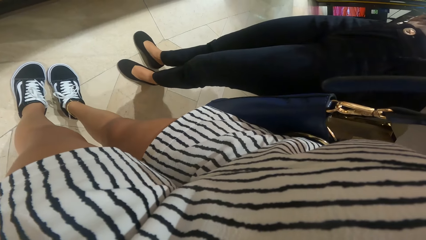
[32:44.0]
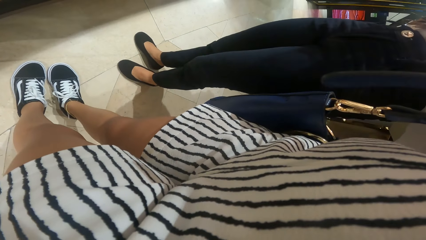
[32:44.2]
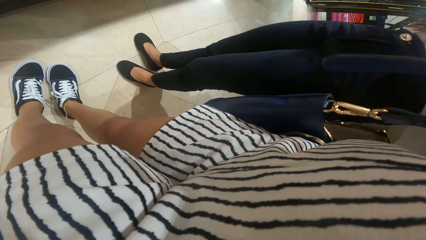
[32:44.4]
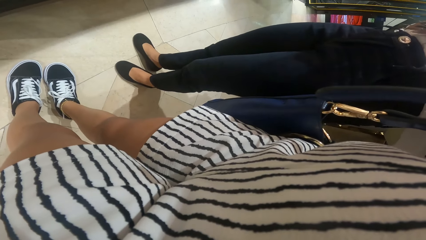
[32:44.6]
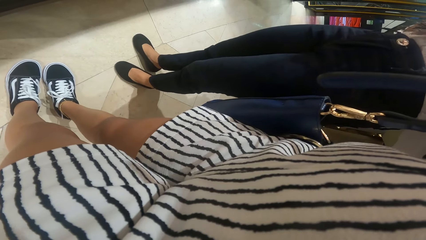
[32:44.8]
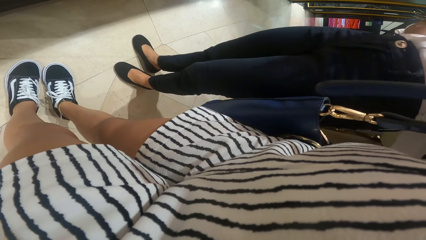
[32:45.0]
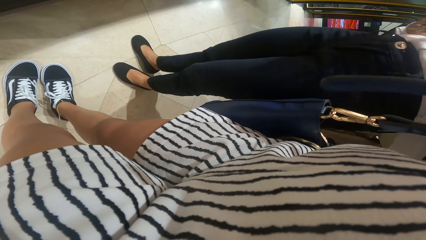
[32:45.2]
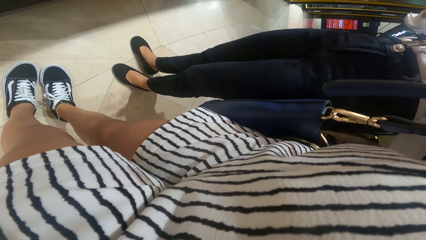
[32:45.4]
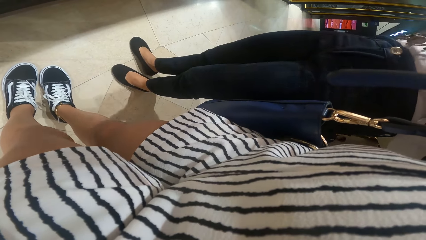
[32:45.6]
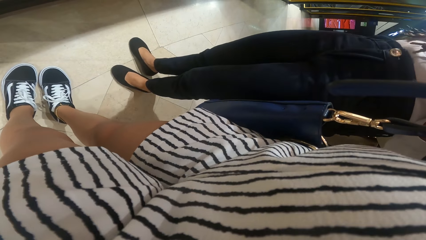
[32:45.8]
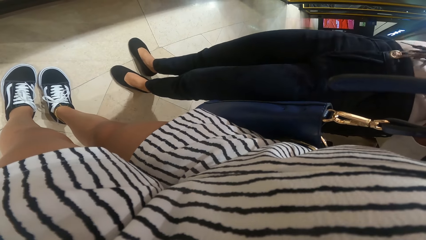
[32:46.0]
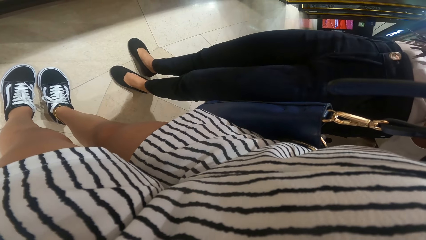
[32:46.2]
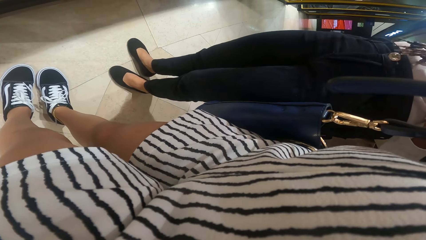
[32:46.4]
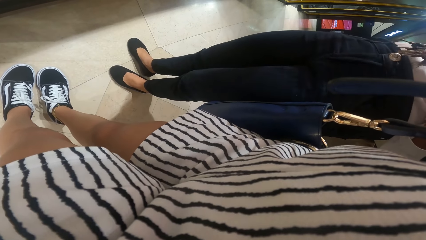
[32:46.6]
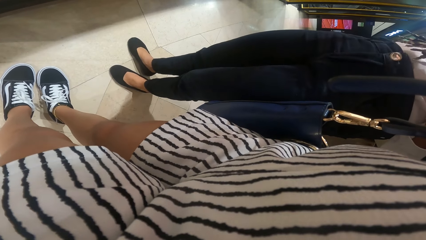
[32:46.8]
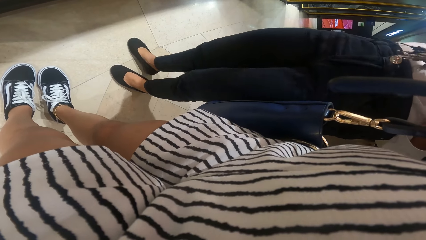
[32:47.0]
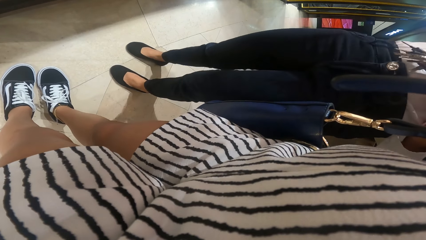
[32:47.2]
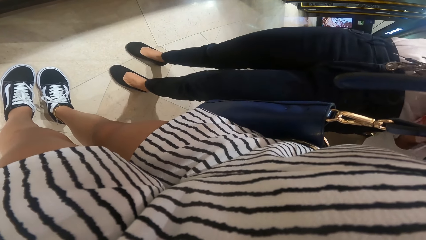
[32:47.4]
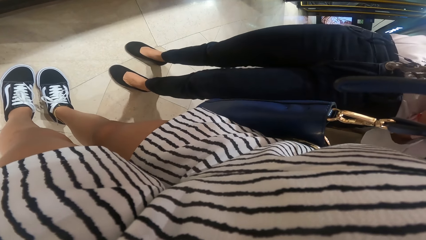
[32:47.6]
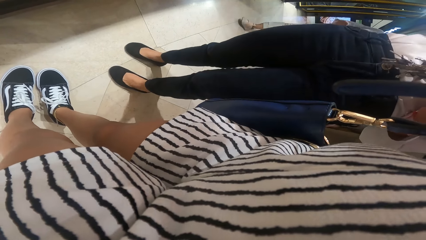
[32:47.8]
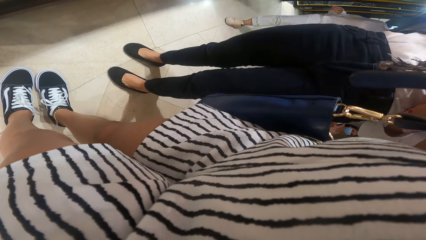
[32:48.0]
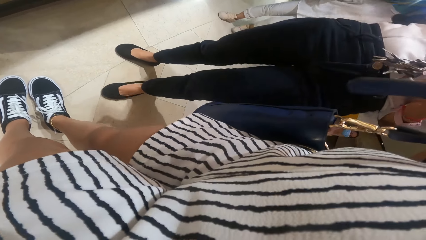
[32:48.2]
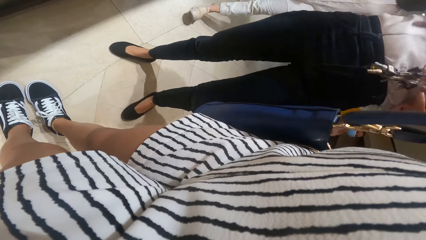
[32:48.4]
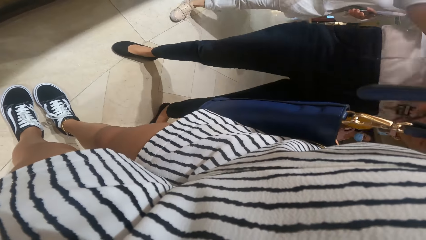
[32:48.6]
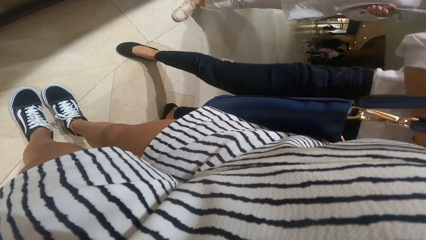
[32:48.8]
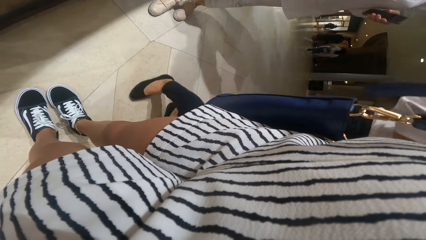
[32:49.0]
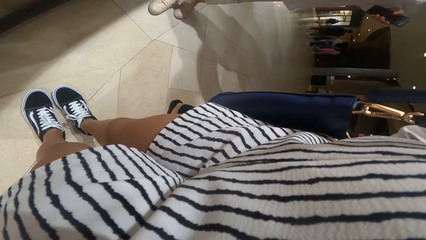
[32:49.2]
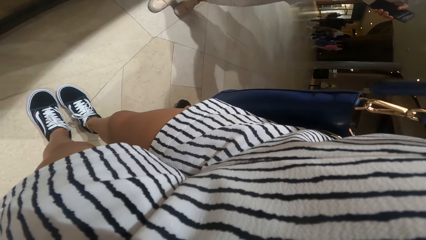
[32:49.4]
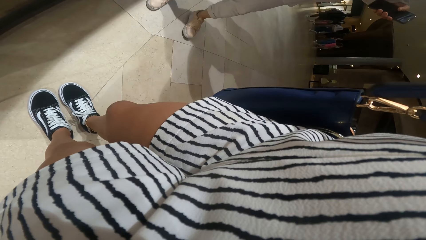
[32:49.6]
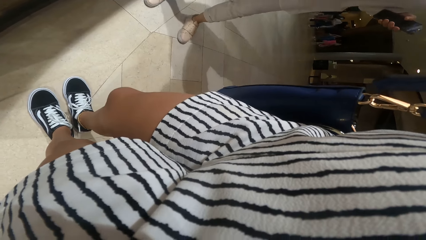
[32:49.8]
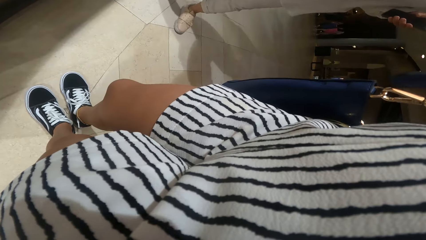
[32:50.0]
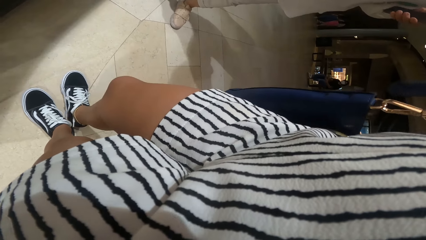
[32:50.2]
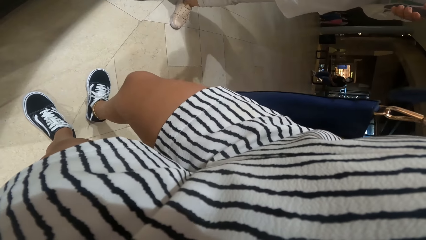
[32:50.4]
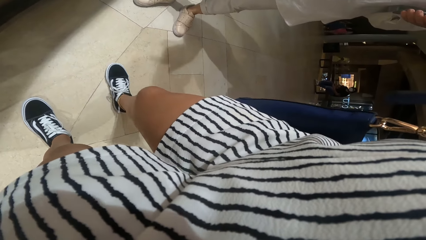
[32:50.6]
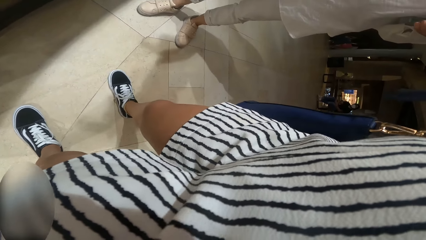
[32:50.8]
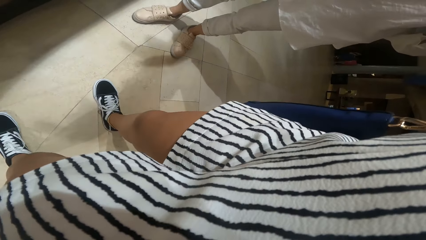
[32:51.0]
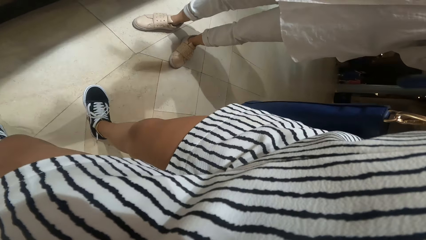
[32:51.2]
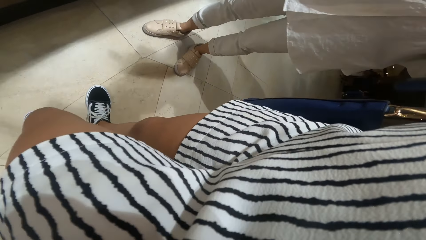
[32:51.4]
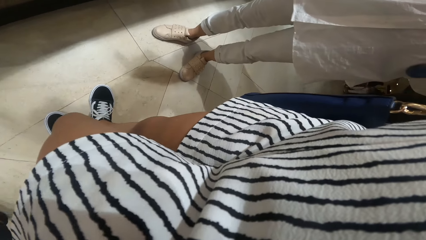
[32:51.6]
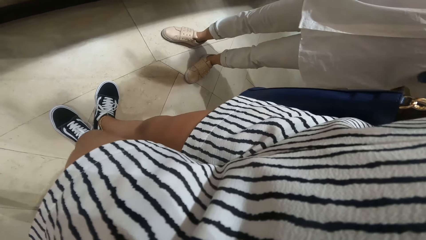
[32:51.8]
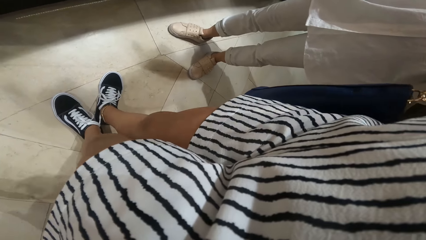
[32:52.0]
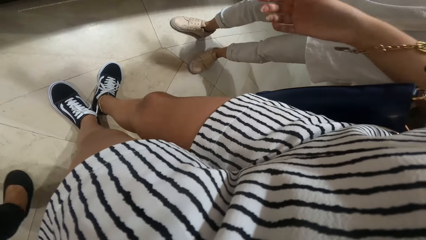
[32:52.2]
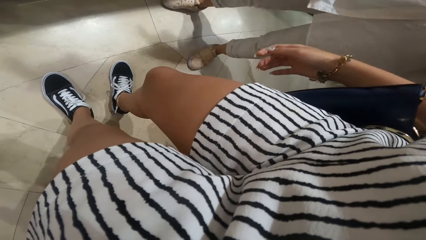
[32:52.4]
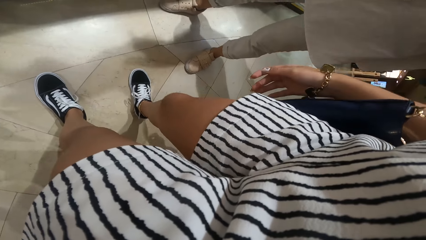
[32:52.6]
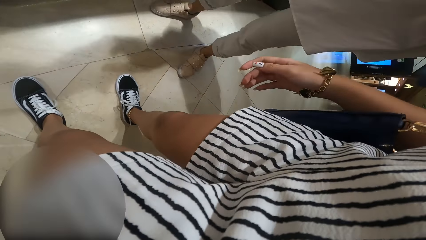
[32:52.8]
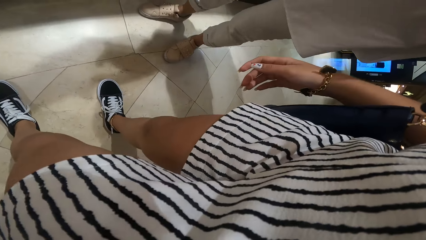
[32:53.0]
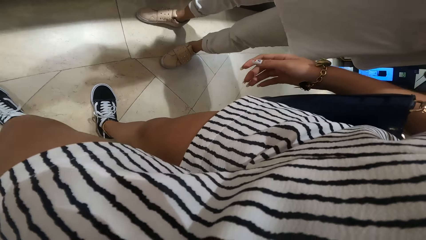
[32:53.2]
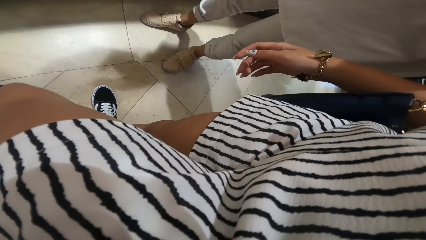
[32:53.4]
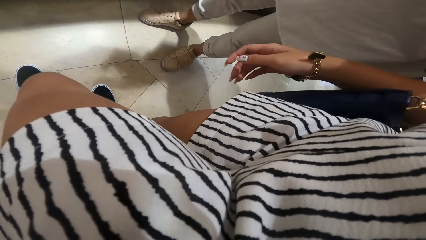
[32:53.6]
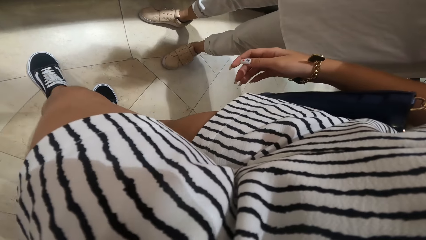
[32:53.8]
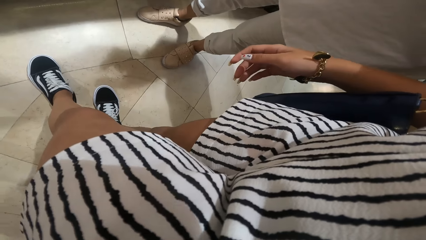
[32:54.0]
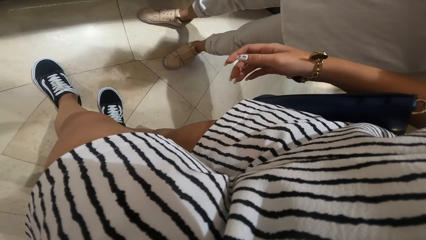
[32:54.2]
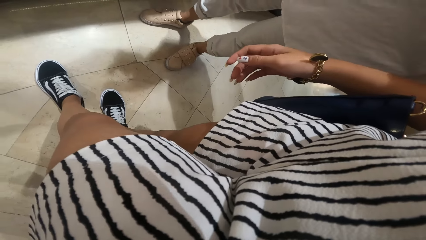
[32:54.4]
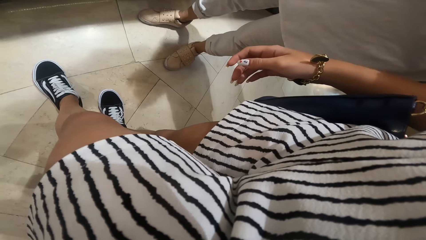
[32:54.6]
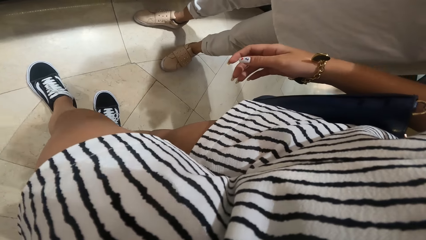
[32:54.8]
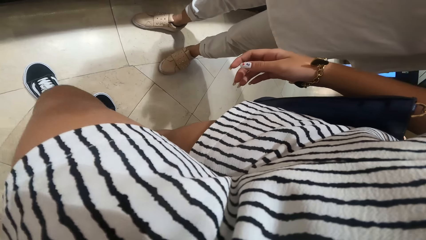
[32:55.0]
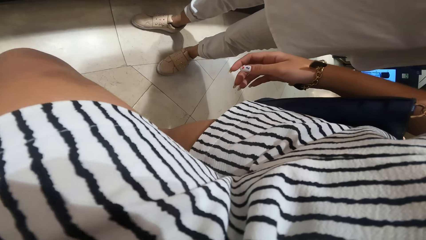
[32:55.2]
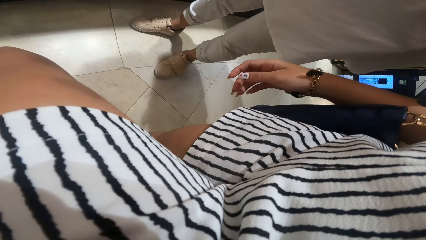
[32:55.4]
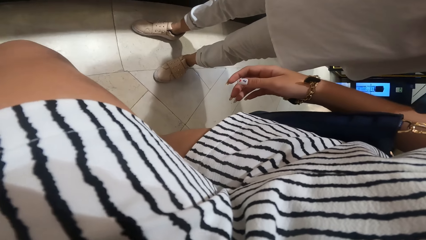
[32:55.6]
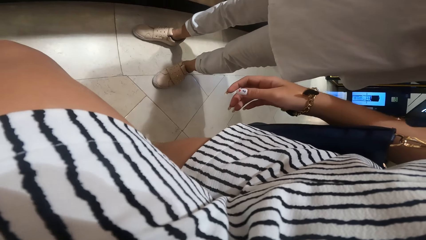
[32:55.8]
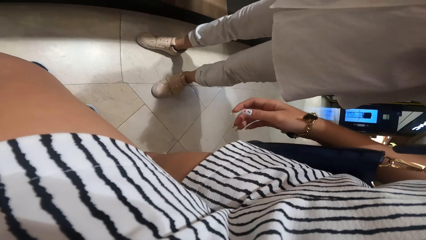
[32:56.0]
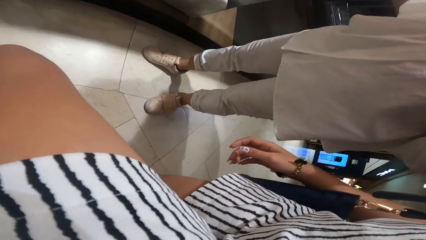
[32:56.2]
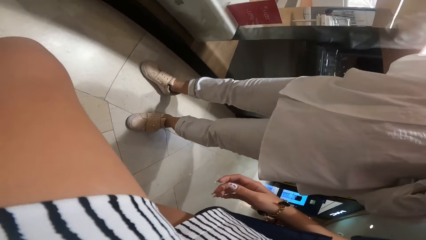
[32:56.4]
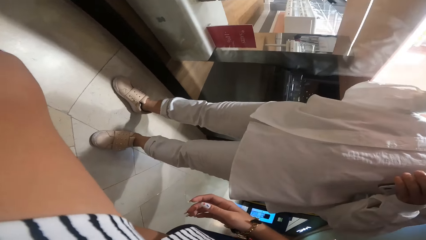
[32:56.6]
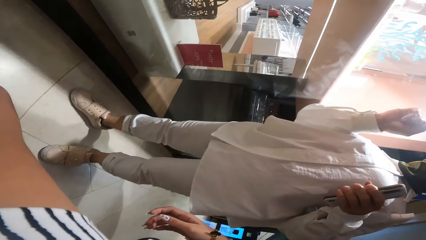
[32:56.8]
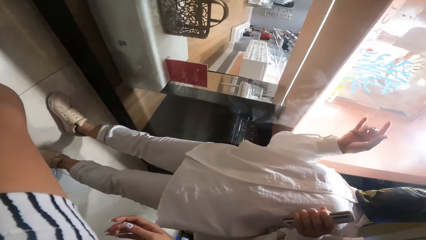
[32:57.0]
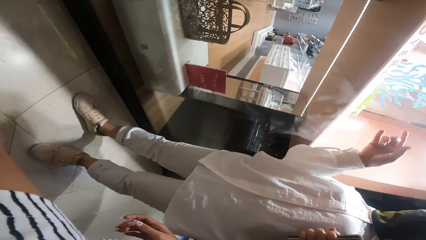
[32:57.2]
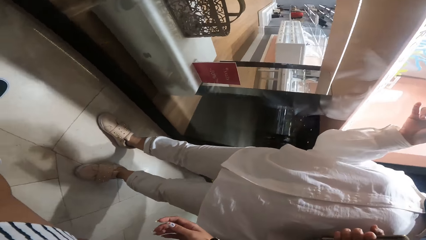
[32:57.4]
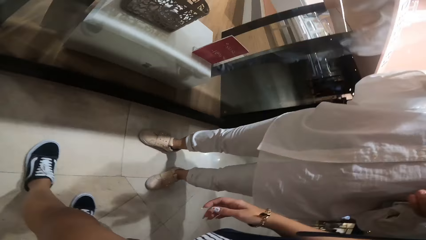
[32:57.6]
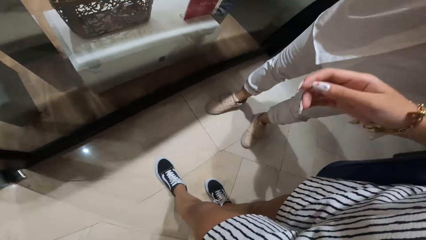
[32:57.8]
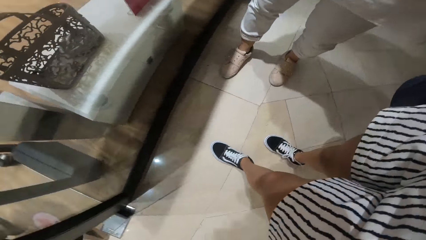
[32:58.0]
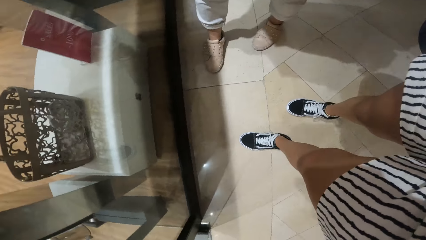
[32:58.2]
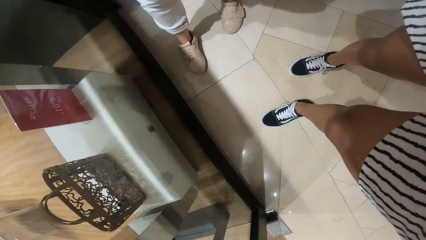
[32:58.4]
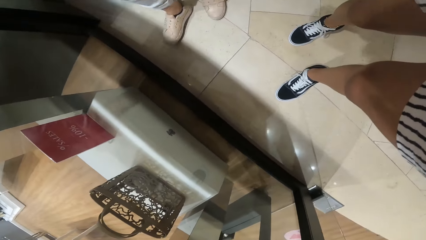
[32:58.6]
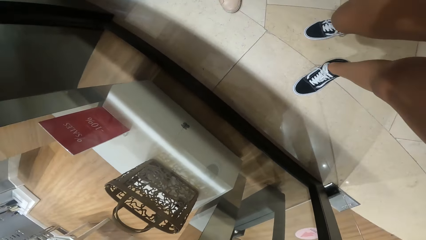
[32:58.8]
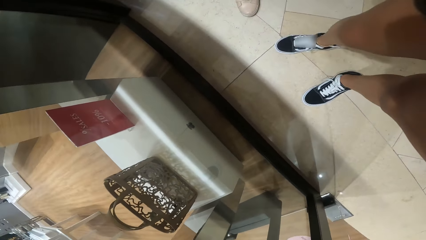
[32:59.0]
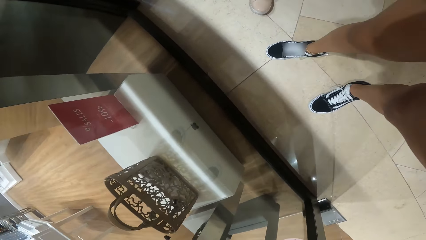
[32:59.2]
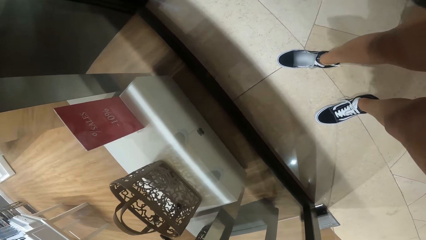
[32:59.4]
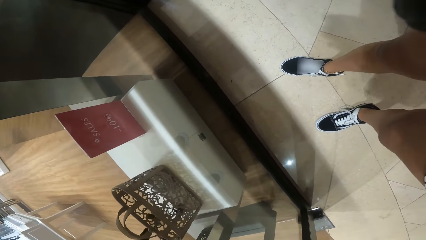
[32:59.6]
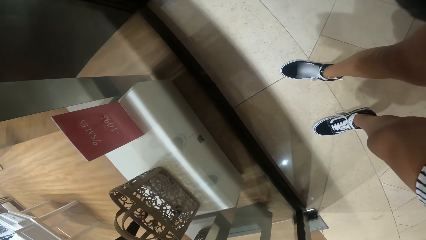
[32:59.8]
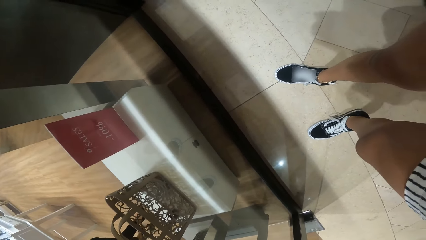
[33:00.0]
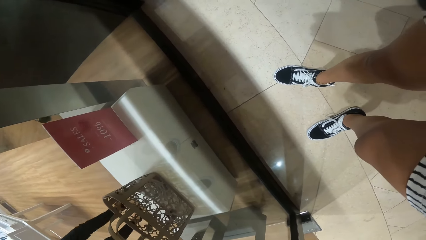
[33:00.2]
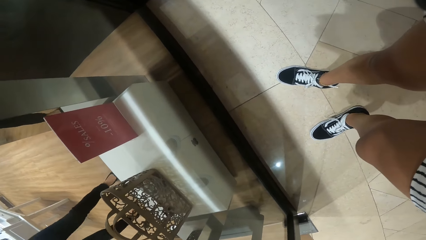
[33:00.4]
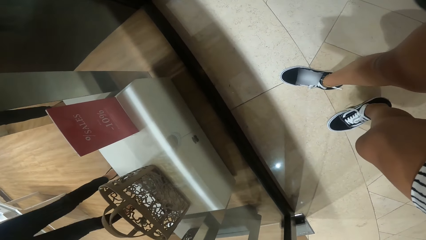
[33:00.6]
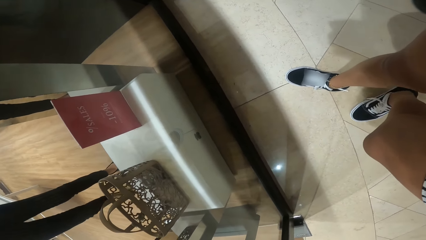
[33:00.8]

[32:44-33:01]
The camera wearer looks around. The attendant walks past the camera wearer.
